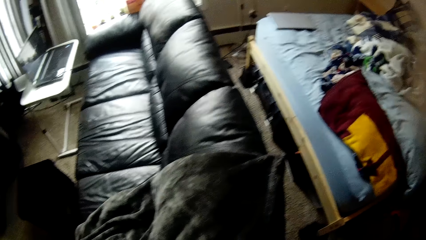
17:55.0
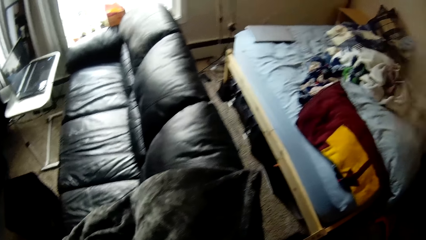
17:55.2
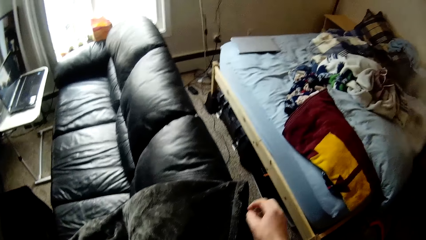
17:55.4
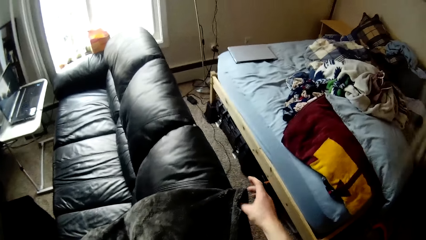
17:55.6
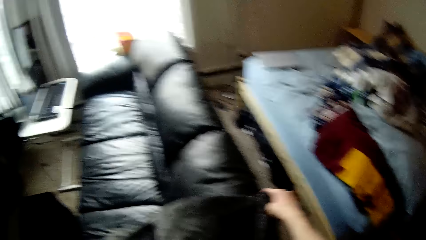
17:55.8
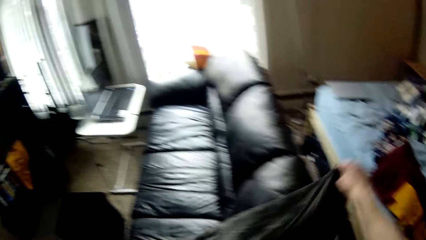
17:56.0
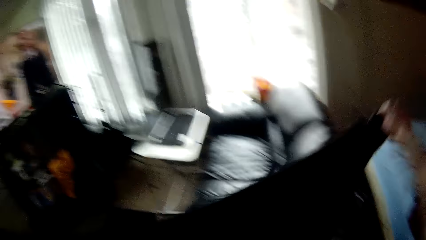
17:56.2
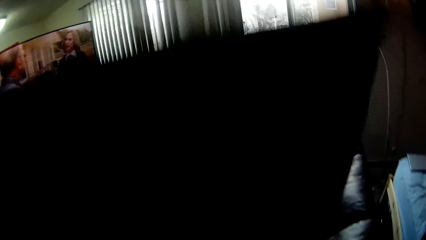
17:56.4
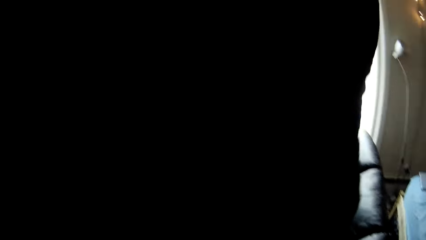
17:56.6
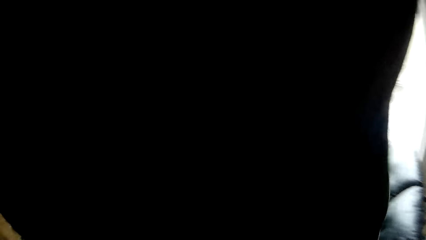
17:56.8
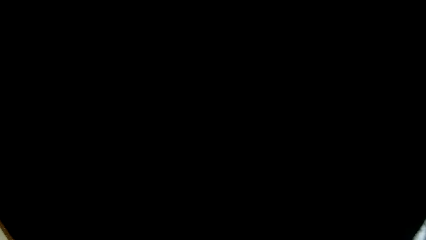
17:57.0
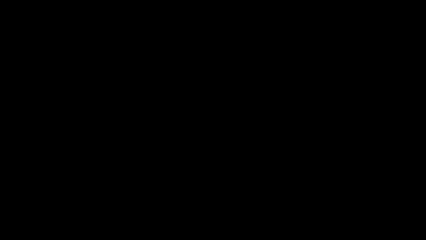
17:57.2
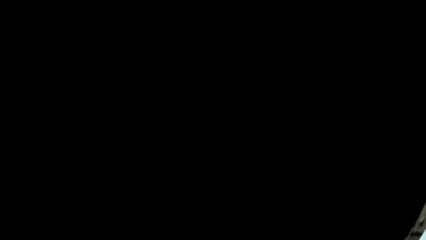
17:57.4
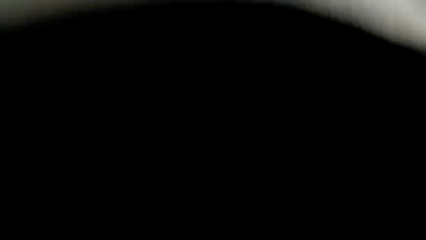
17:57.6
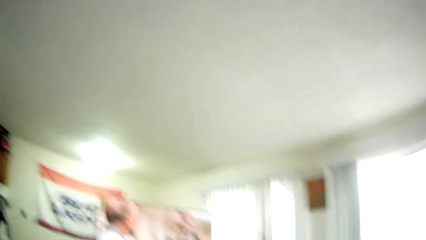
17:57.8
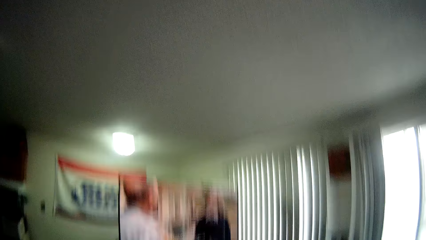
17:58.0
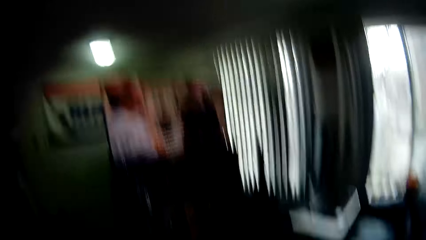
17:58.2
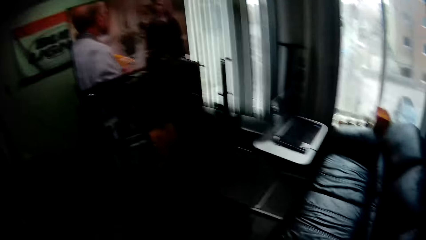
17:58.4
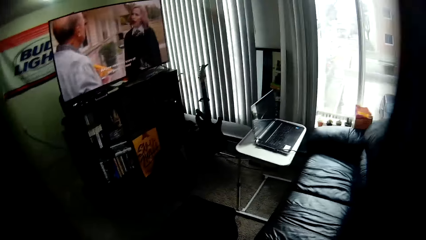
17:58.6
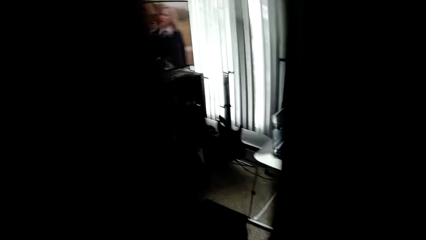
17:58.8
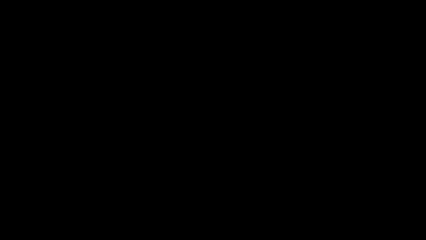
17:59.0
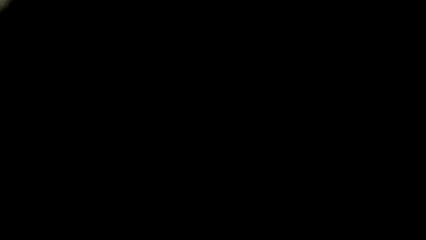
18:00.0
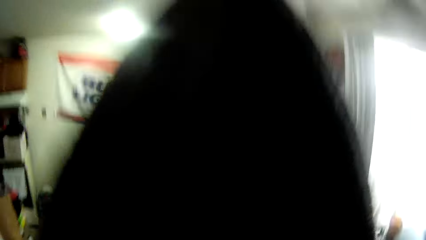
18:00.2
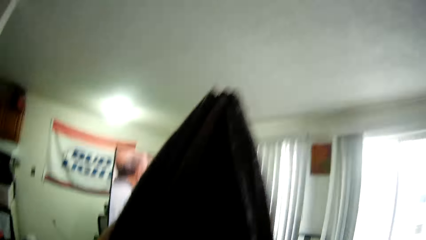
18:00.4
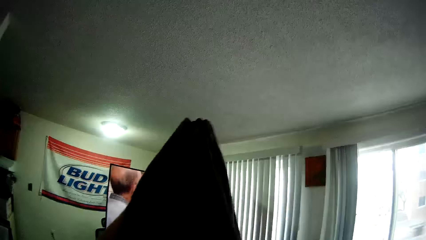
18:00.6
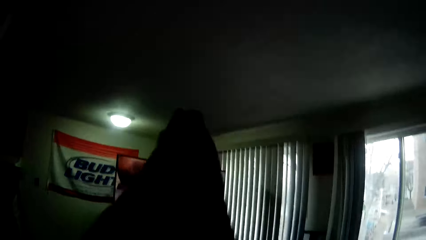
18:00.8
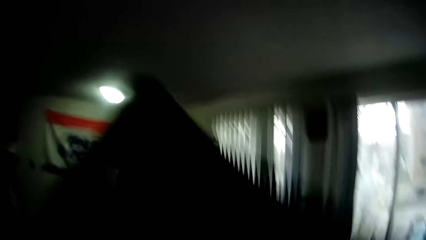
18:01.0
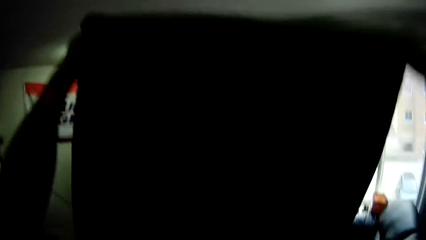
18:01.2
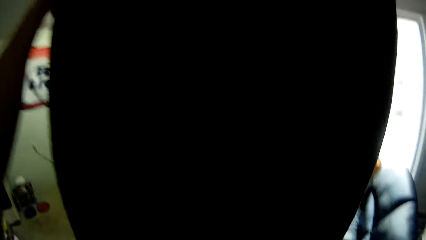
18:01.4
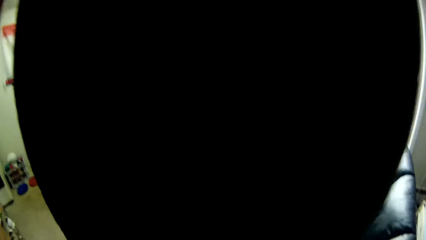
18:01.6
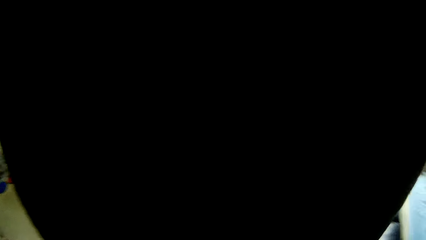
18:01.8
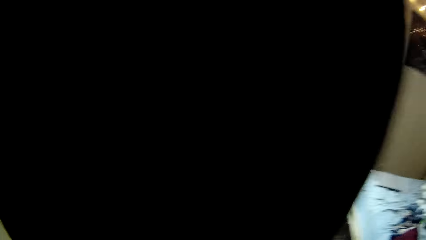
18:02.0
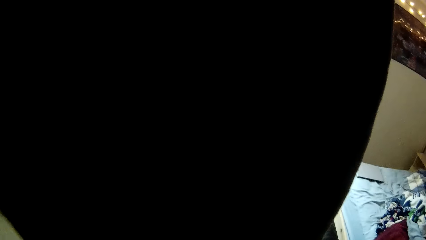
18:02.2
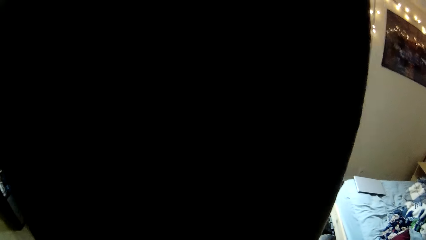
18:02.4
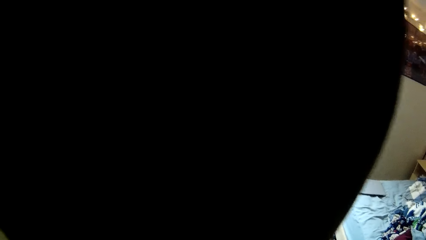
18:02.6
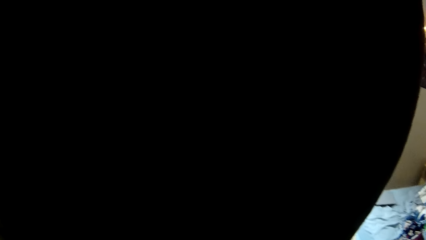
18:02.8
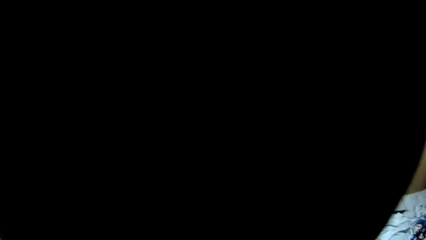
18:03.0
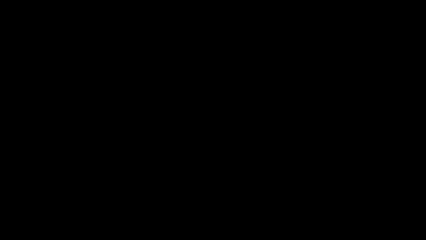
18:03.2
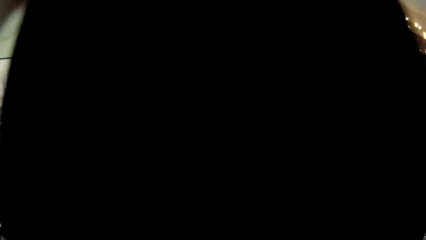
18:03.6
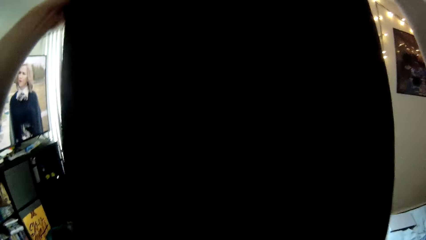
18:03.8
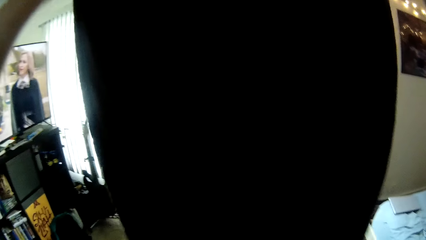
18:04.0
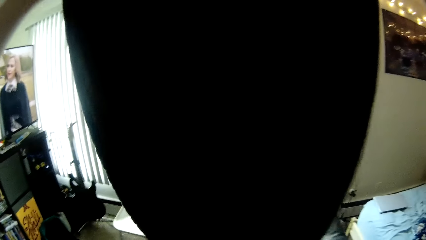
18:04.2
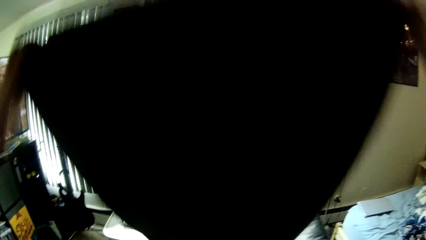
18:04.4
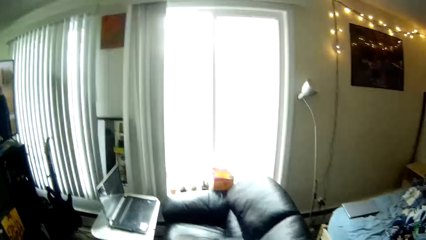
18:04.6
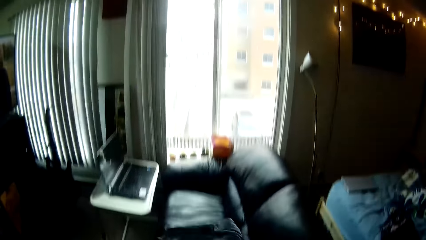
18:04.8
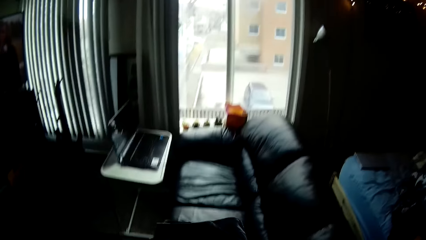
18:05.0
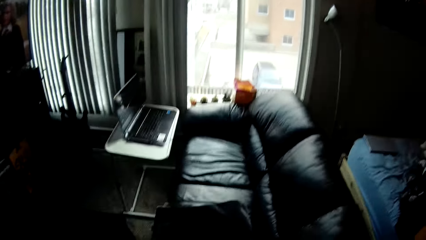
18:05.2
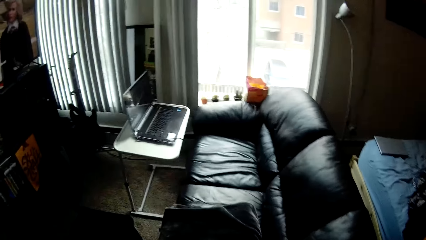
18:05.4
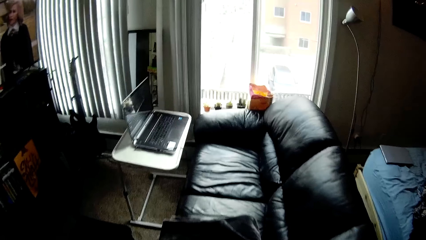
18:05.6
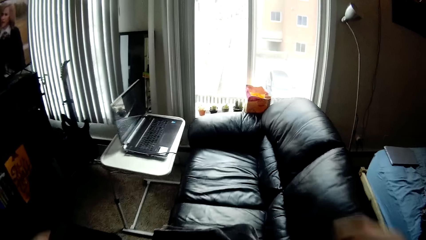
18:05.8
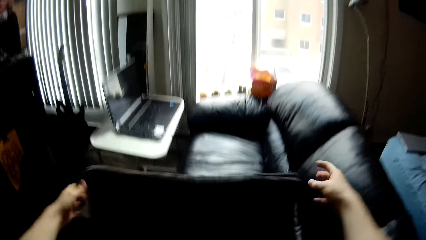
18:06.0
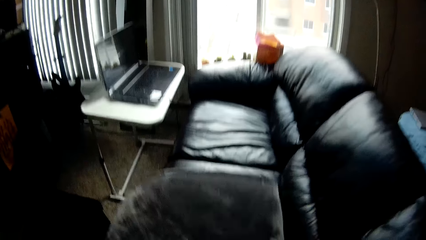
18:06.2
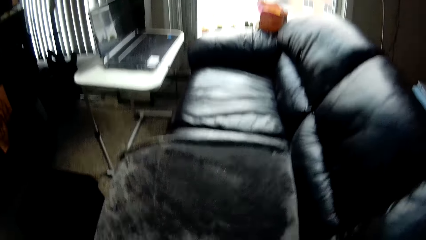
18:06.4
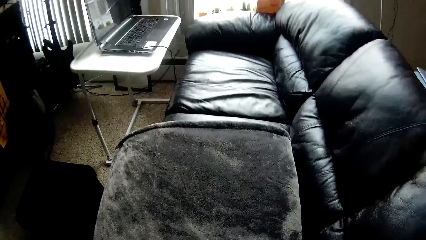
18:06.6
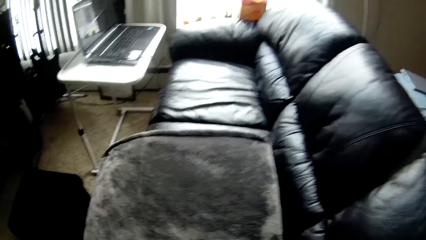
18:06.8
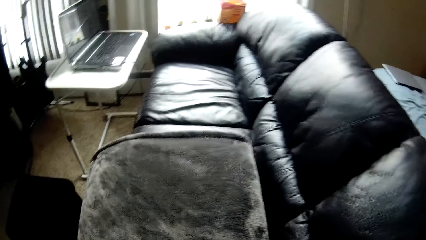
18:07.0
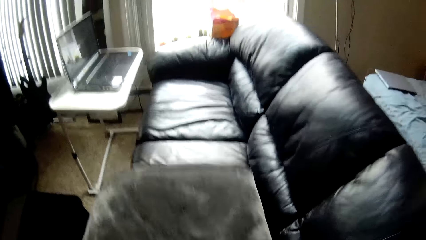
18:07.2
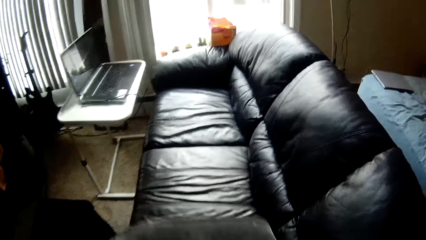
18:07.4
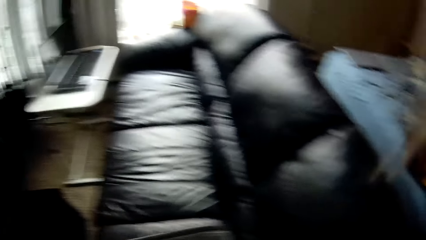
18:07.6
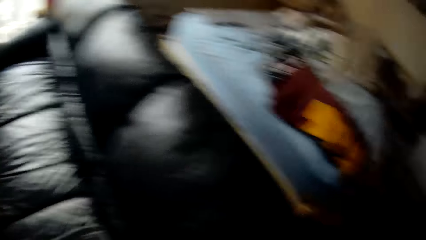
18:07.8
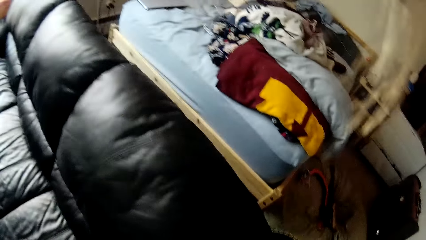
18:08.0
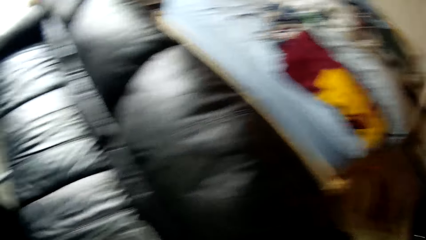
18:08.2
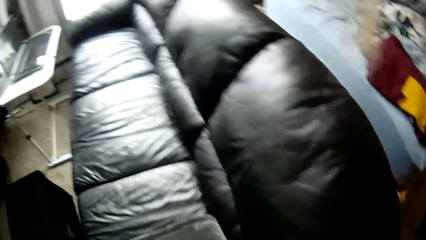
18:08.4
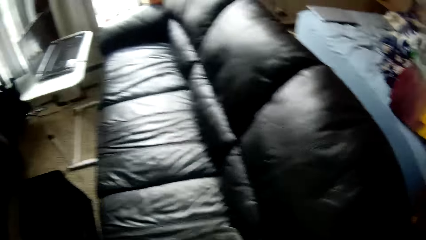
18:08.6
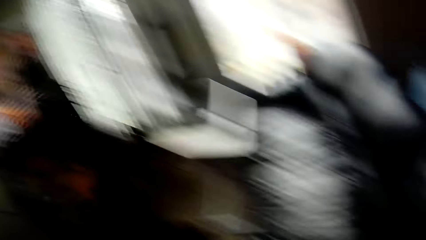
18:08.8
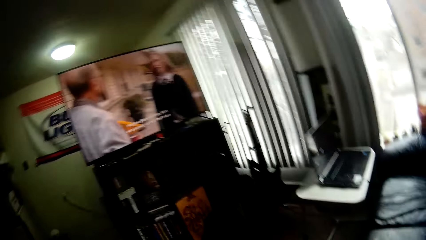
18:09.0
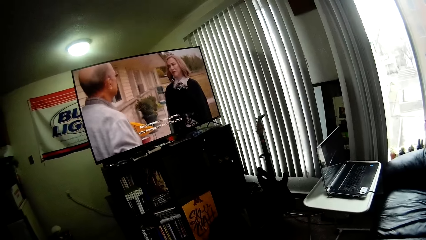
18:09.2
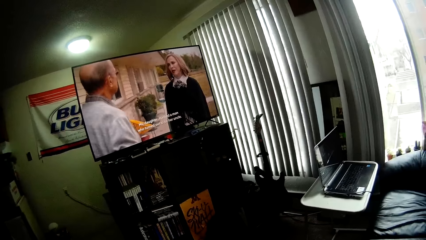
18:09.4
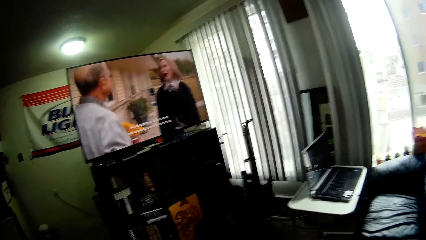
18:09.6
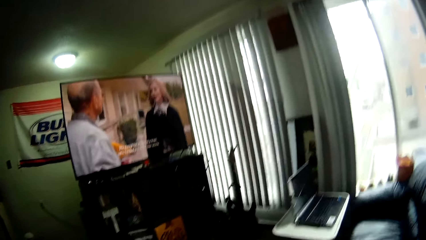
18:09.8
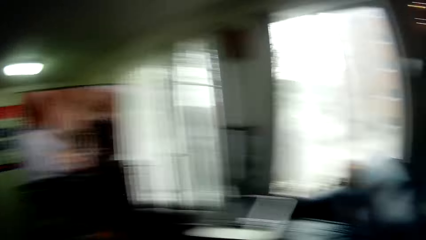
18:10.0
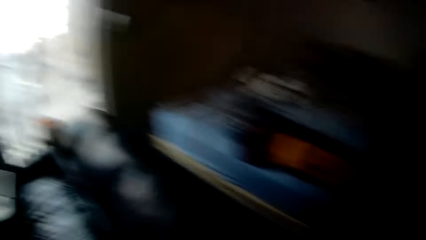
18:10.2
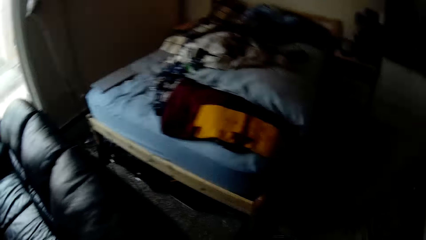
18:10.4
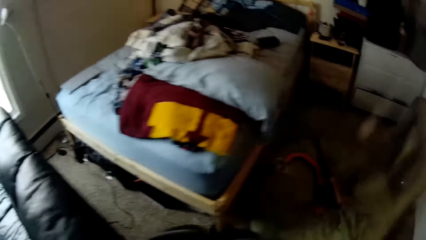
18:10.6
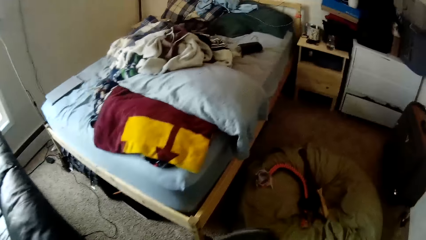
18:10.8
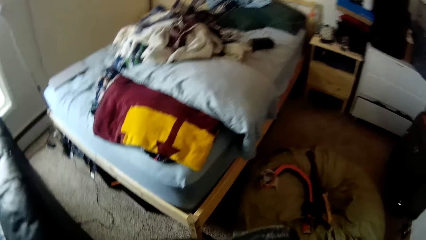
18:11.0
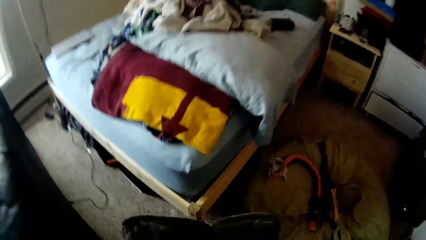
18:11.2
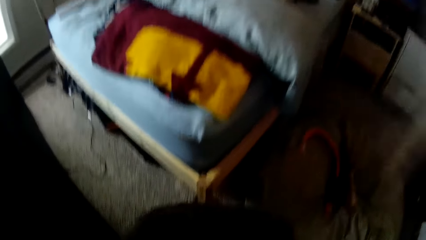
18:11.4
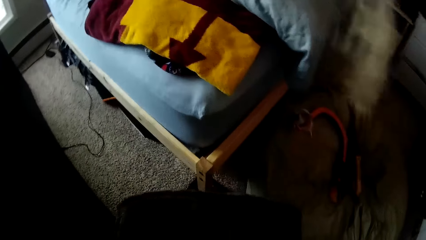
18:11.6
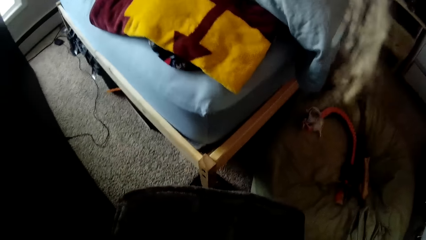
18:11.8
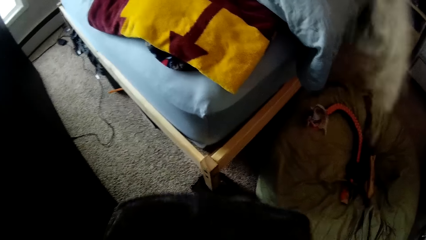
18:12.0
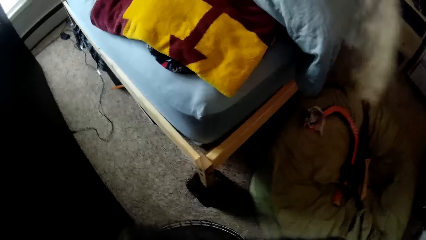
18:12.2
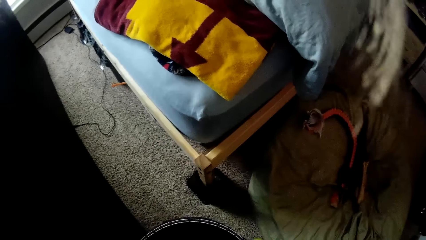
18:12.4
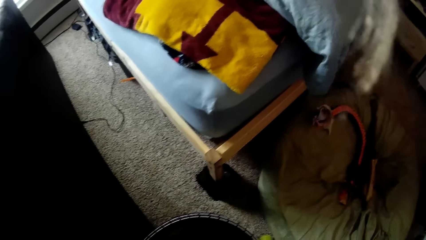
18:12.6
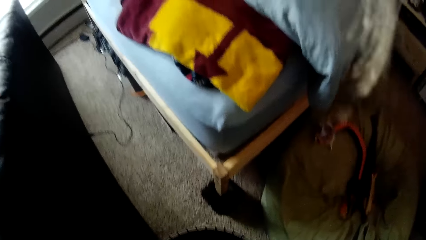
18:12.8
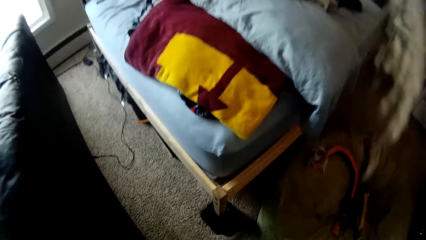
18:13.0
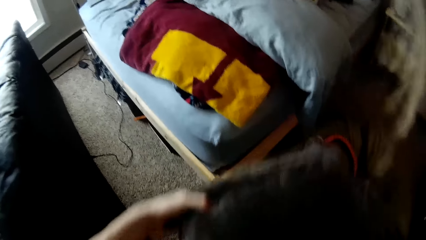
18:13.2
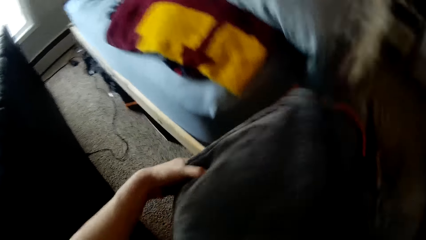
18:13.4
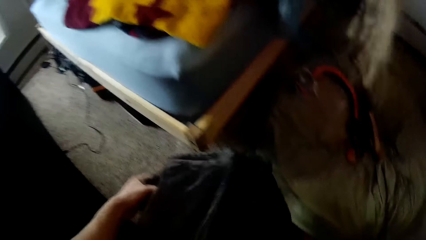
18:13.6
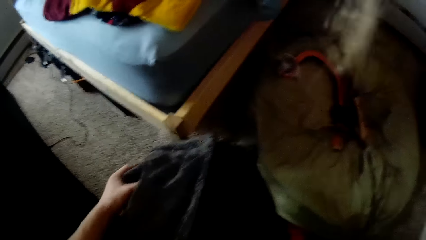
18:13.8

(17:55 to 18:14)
The camera wearer straightens a piece of cloth with hands. They fold the duvet with both hands. They spread the piece of cloth on a seat. They fold the piece of cloth on the seat. They pick up the piece of cloth from the seat. They look around a room and walk around the room. They put the duvet into the bucket or laundry basket with both hands.
